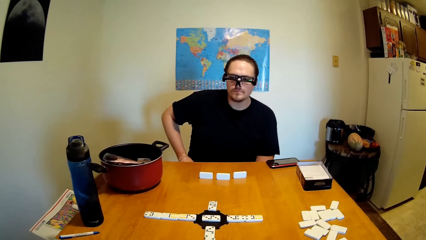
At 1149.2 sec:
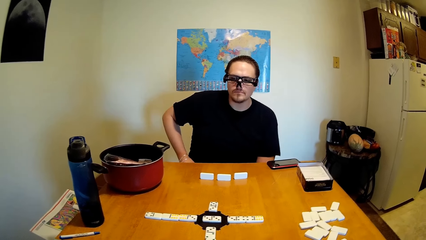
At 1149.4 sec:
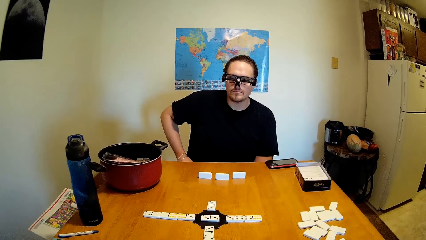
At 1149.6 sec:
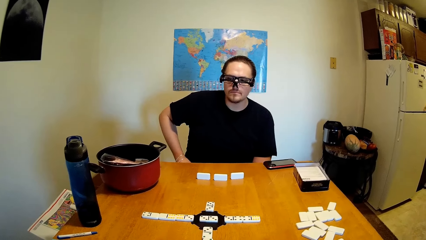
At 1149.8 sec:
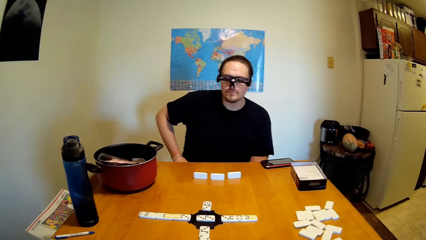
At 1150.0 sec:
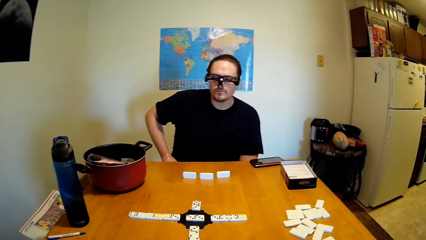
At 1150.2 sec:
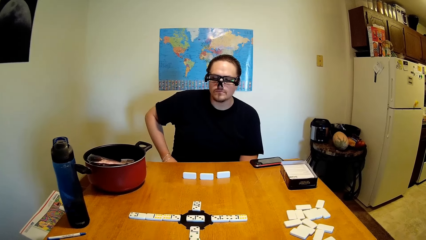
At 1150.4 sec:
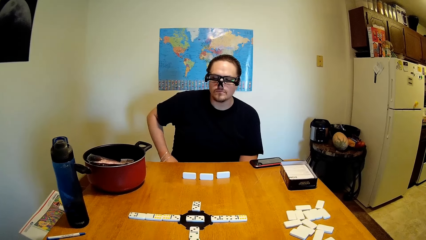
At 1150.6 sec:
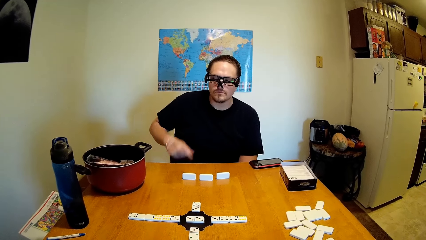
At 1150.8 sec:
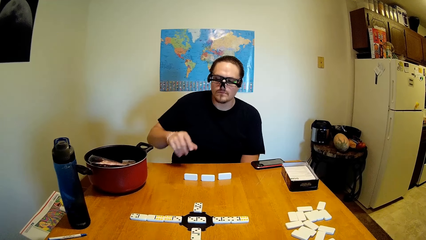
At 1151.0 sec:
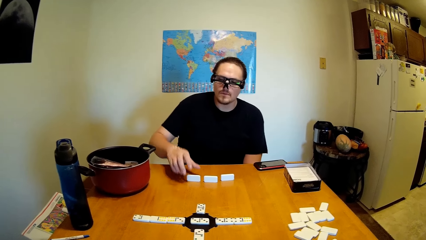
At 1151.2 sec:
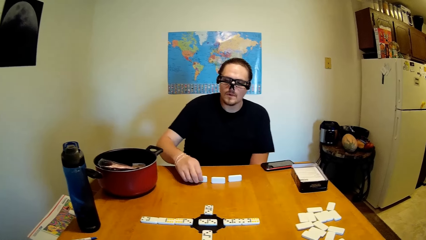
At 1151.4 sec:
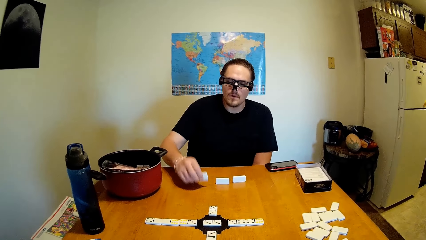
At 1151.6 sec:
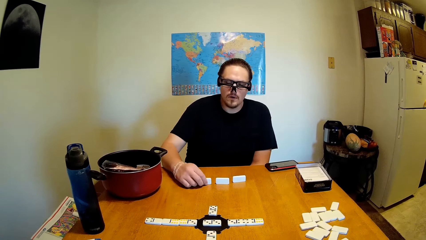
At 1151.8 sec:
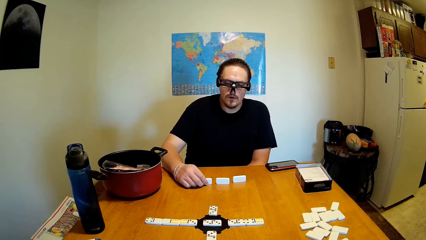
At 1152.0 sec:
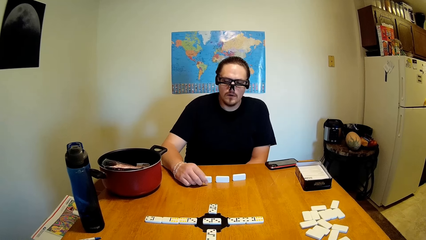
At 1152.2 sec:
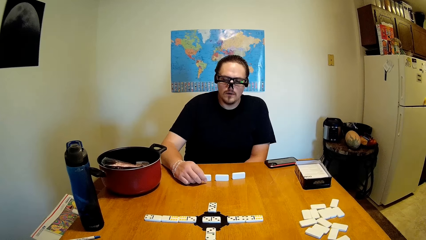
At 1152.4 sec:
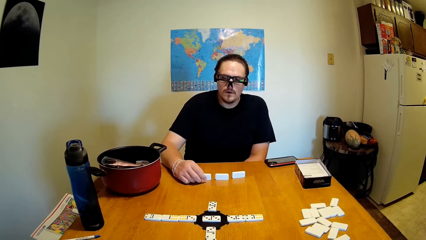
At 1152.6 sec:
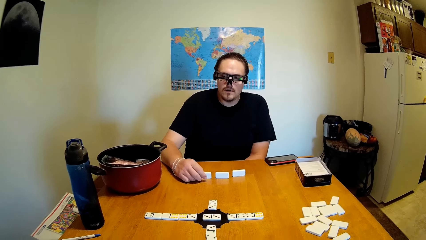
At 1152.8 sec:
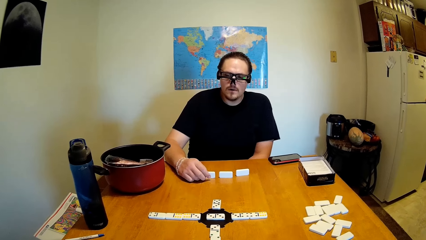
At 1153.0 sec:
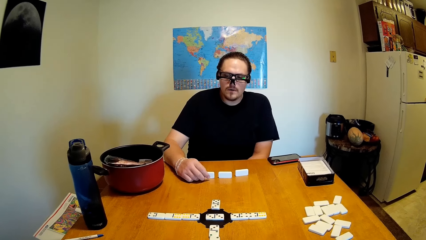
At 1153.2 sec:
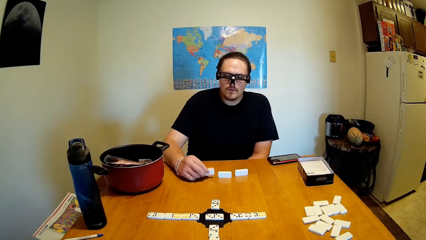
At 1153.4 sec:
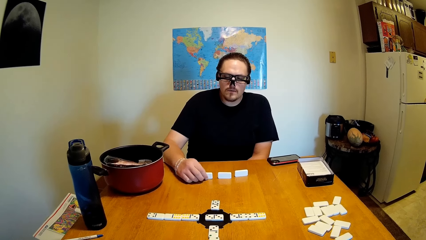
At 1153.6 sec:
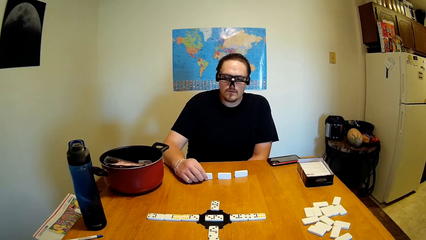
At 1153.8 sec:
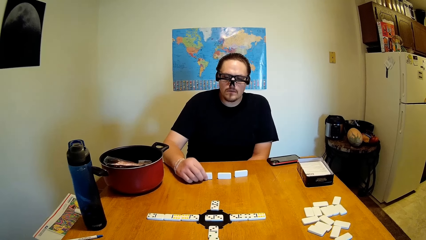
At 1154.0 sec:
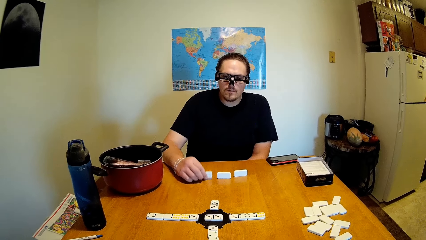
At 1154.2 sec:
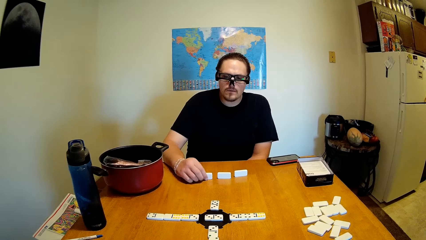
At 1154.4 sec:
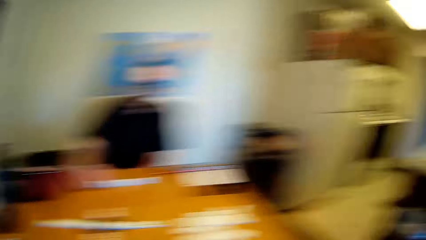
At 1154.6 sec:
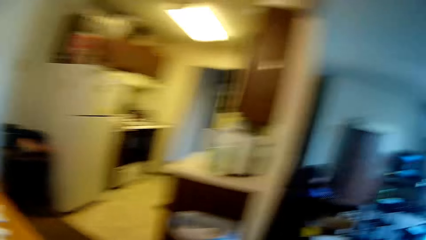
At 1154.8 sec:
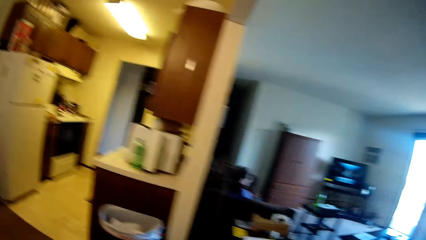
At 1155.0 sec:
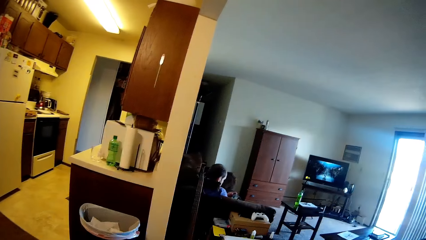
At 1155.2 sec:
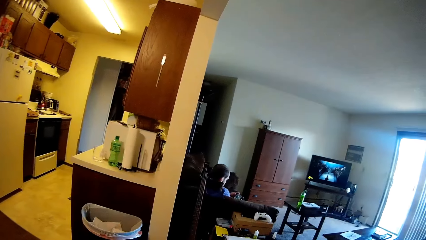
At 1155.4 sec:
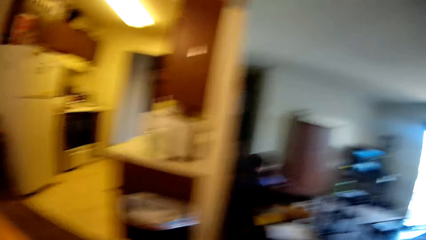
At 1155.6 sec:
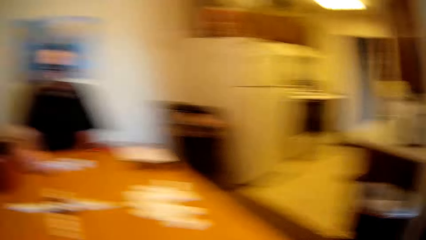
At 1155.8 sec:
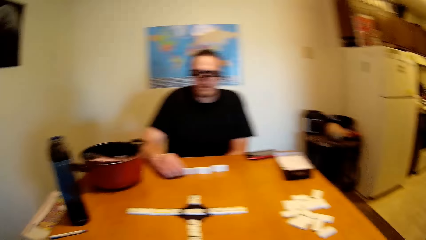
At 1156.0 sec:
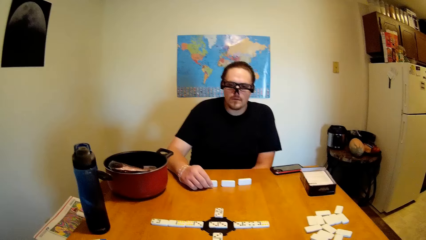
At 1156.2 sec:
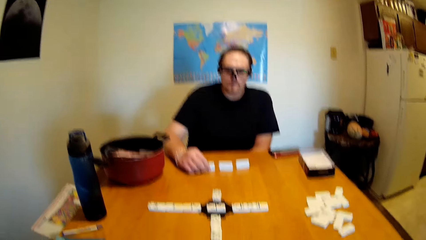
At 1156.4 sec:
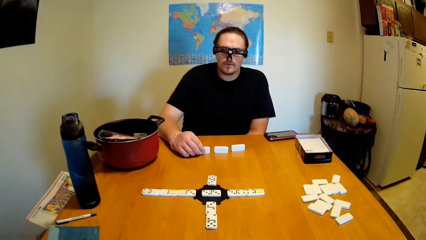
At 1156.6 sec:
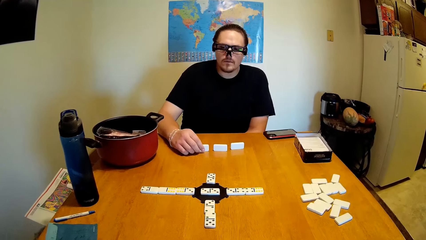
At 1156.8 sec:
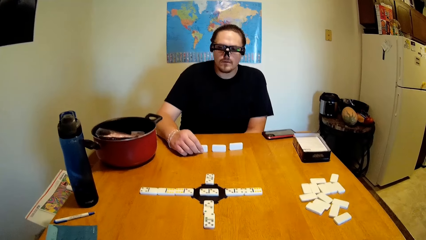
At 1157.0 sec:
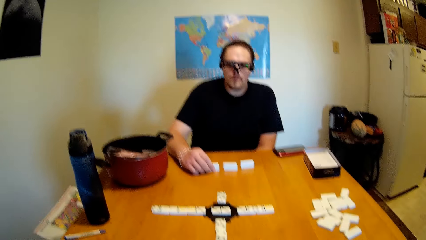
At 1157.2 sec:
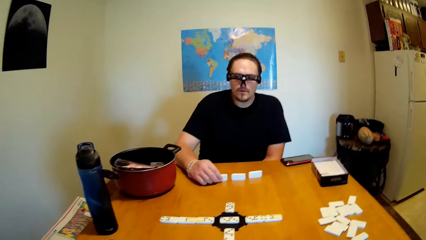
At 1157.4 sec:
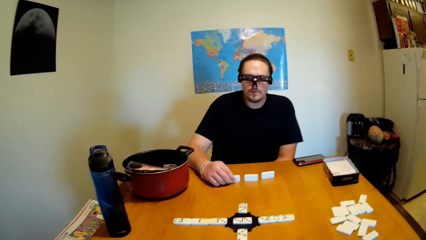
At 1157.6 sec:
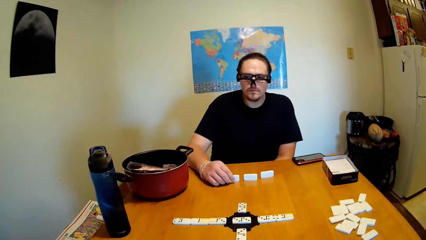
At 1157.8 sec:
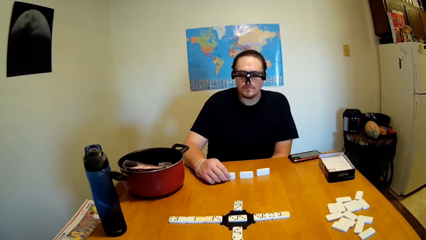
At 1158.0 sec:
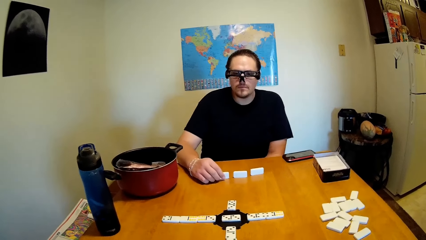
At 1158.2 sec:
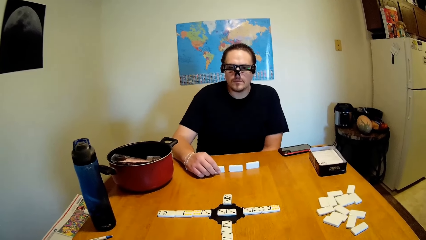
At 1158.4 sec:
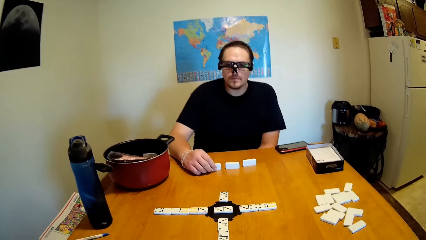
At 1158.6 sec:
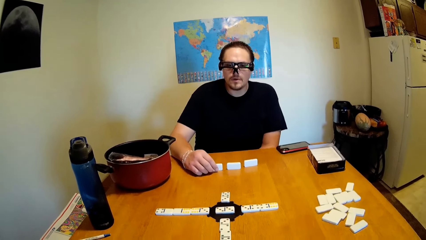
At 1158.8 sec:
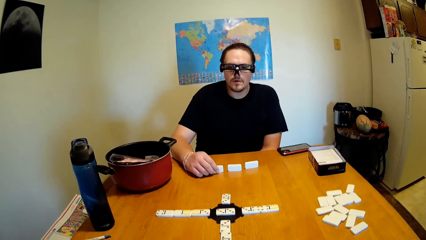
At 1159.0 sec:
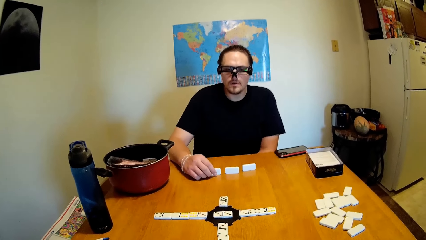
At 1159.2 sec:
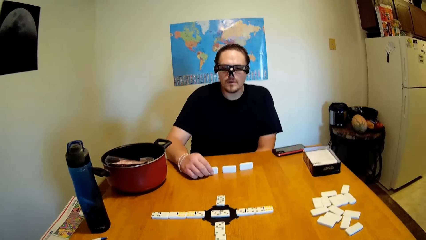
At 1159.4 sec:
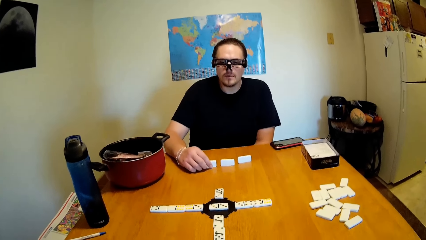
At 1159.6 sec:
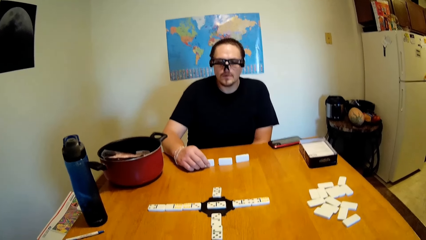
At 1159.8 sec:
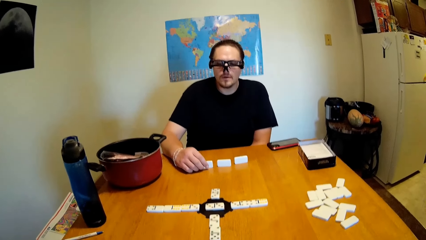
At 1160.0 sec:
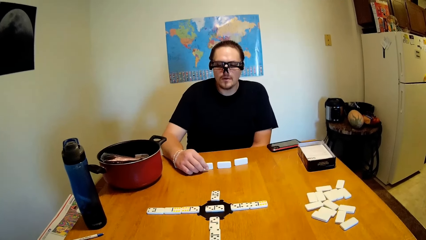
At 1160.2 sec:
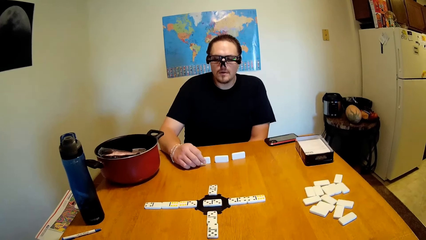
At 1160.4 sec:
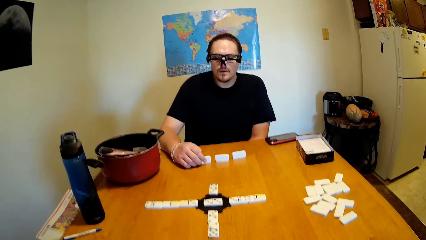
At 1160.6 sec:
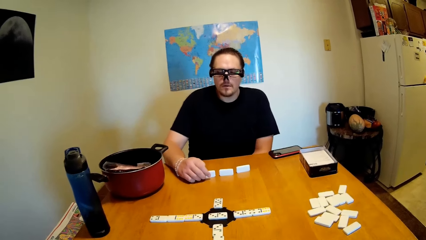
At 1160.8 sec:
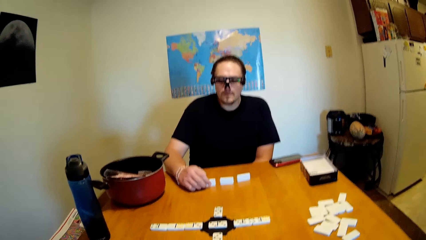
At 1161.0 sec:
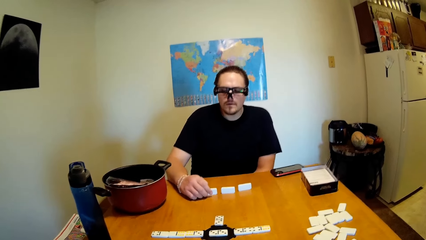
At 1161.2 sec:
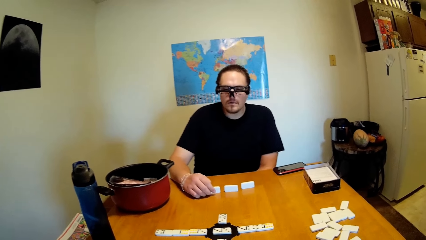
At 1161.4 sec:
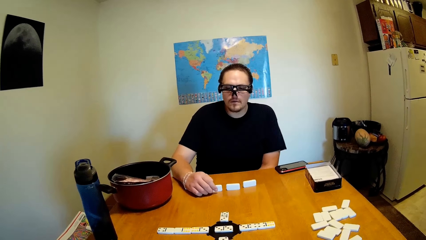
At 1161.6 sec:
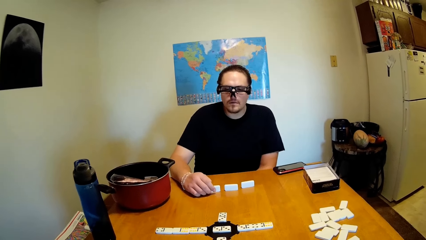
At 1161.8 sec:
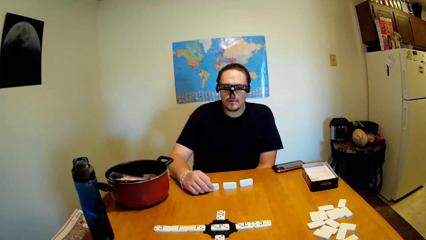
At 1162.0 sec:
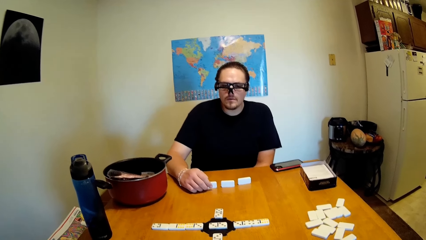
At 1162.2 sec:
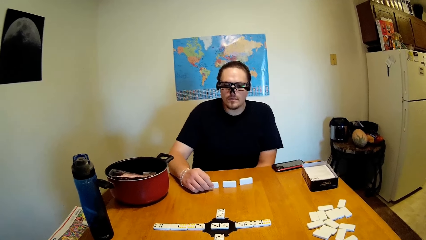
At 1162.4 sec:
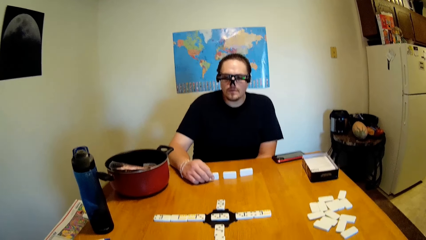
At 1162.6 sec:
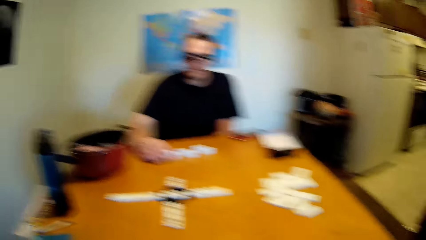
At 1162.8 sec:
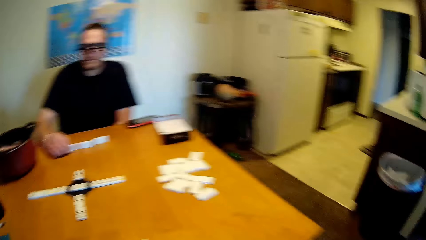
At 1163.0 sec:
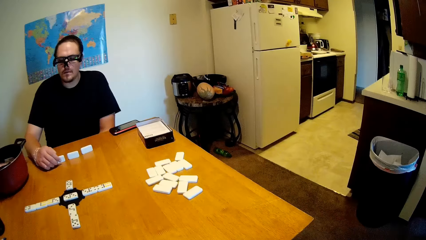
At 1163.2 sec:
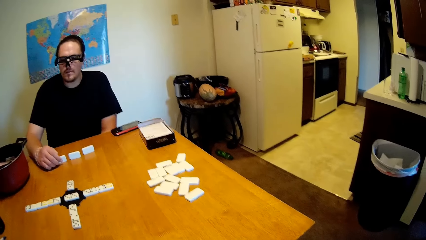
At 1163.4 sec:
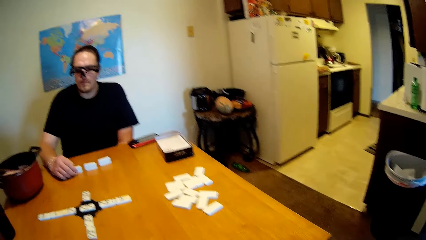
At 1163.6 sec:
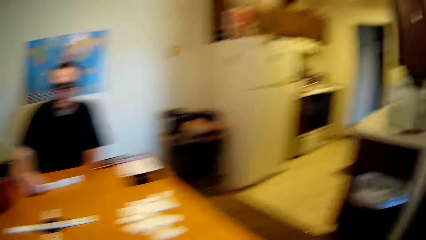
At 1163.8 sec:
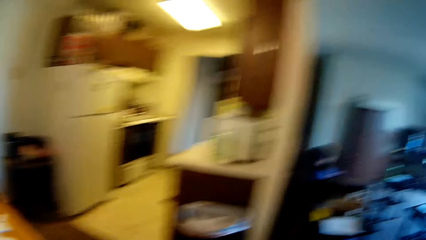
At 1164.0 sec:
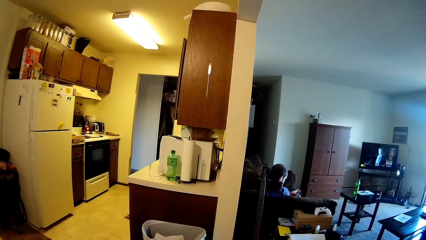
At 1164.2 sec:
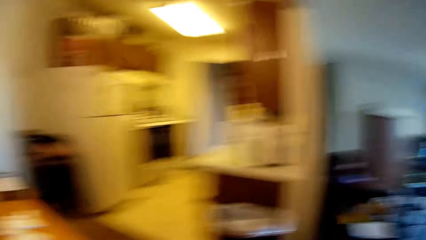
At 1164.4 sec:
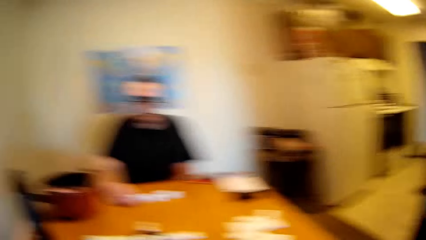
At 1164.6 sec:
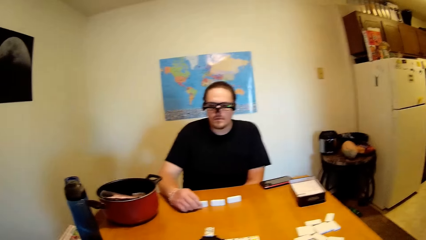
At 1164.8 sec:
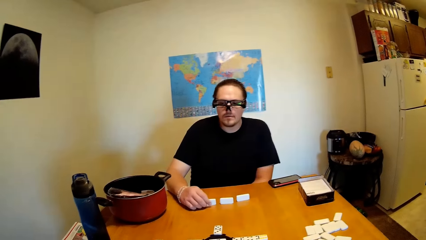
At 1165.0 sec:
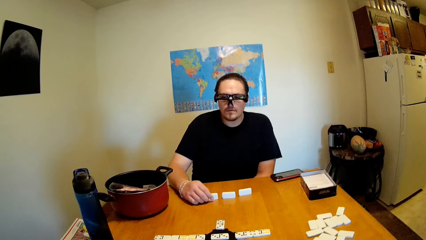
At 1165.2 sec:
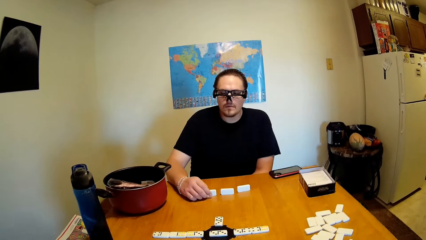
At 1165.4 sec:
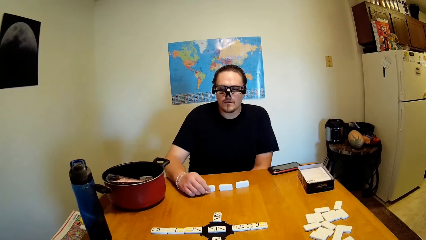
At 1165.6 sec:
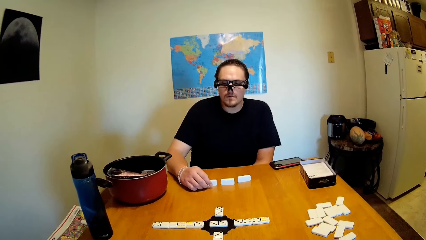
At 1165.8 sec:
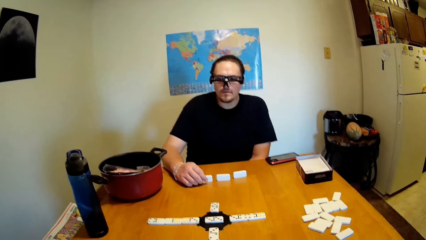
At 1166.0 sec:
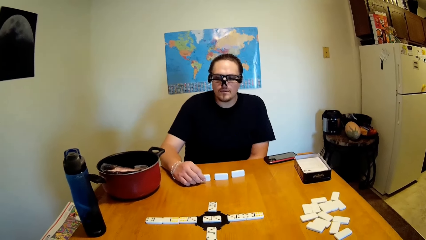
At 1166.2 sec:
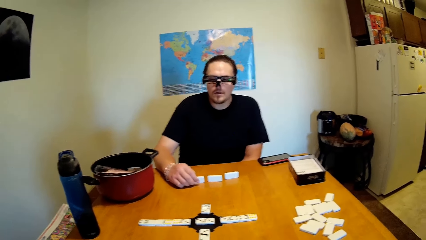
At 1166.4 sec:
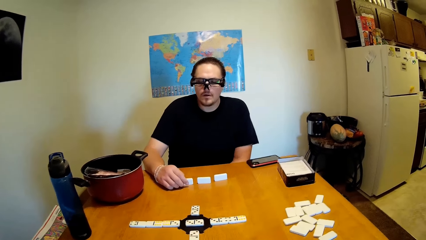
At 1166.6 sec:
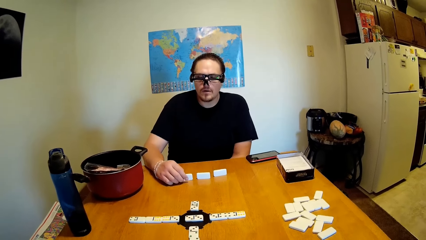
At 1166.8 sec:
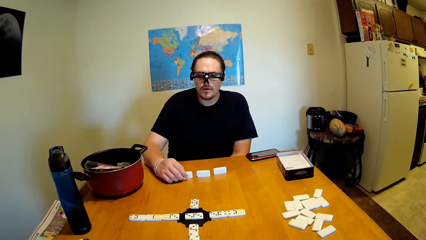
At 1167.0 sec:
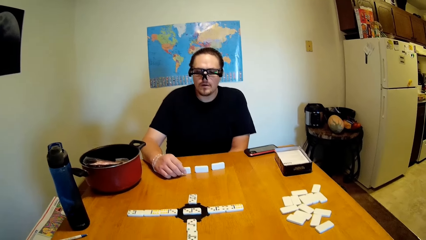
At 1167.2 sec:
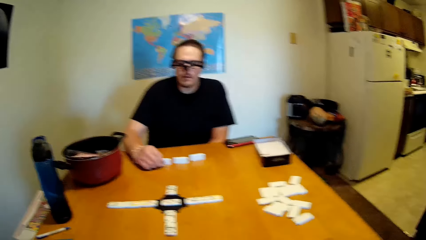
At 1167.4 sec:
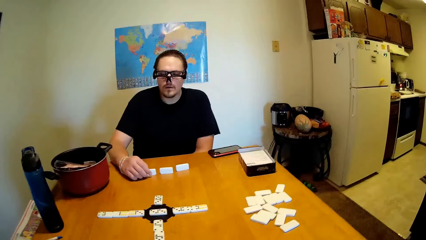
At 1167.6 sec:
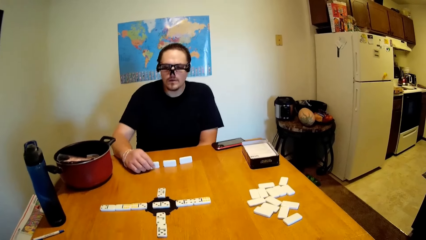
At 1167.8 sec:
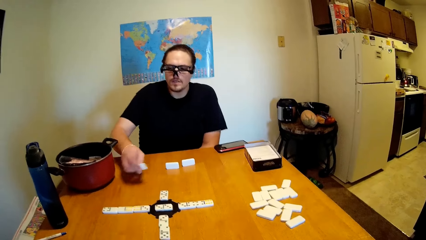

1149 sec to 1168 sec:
A person moves the tile or dice on the table and hits the table with a tile. The camera wearer looks around the house. The camera wearer and the person stare at the tiles on the table. The camera wearer looks around the house. The camera wearer and the person stare at the tiles on the table.
